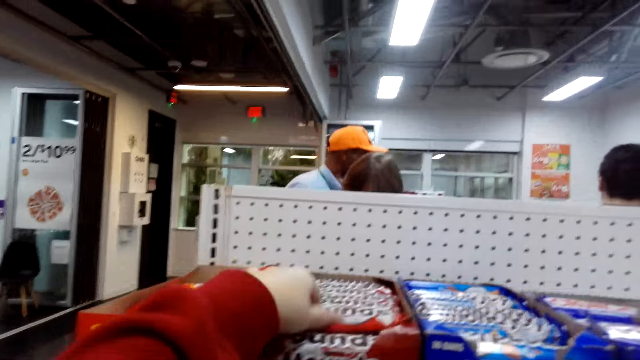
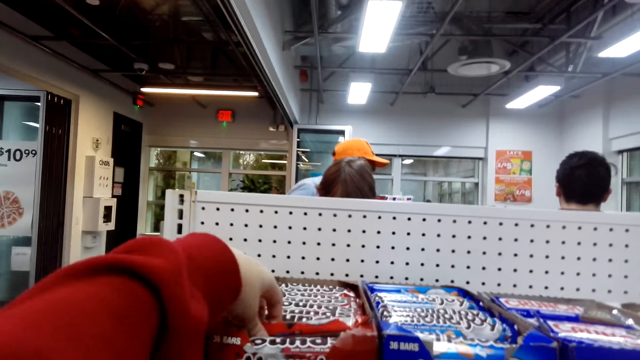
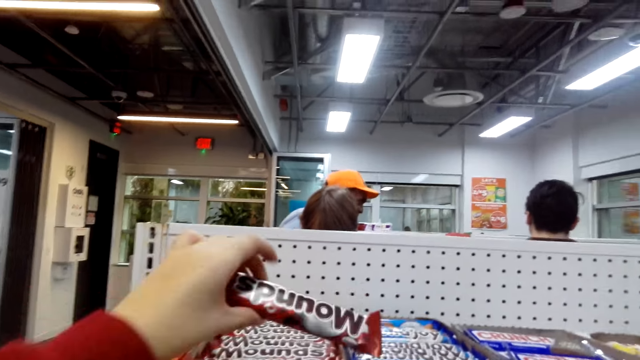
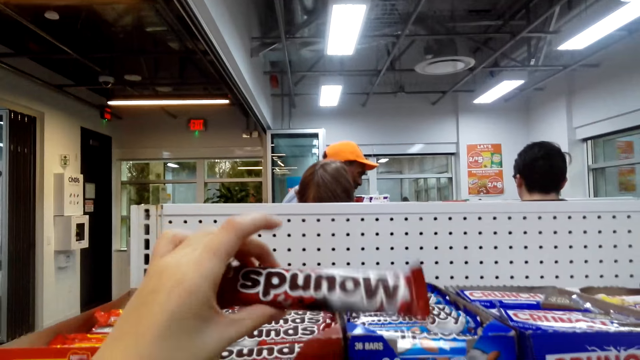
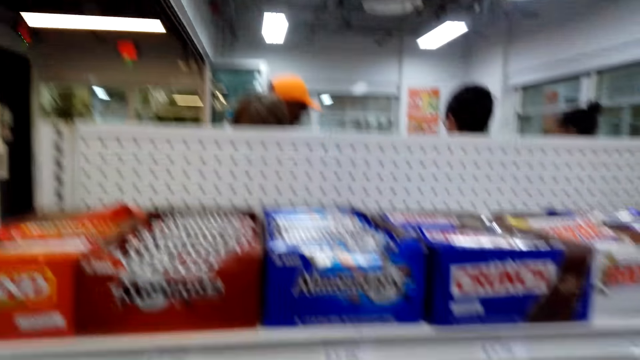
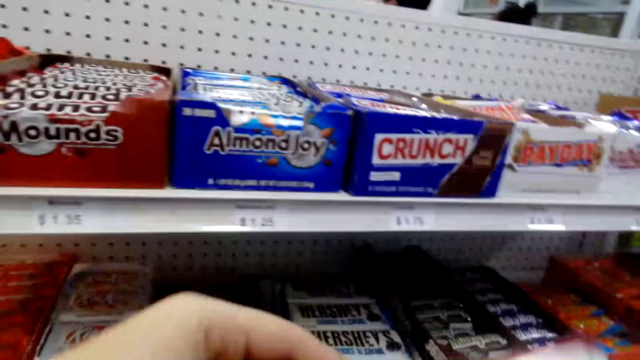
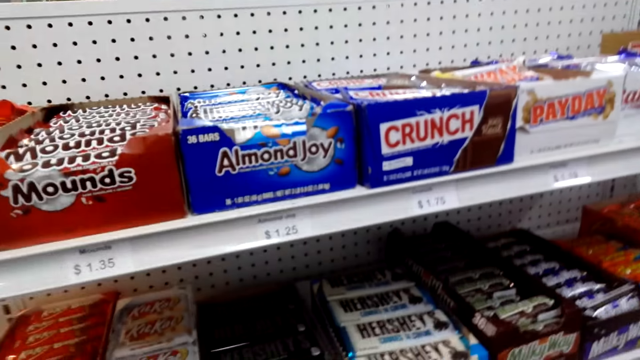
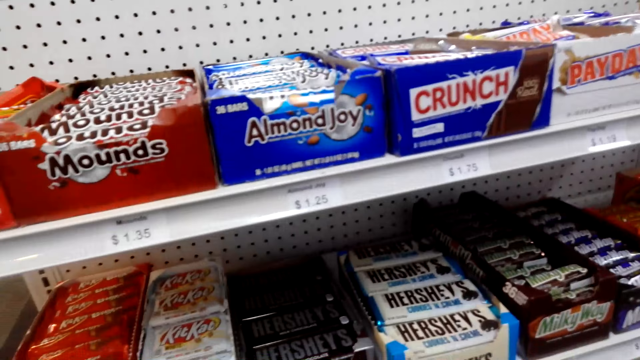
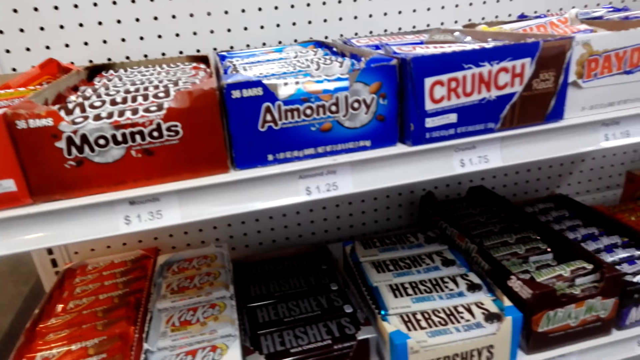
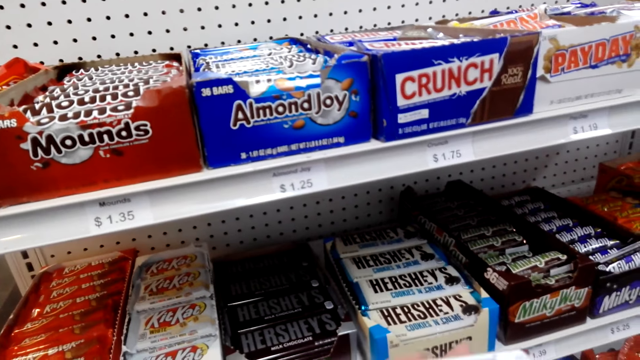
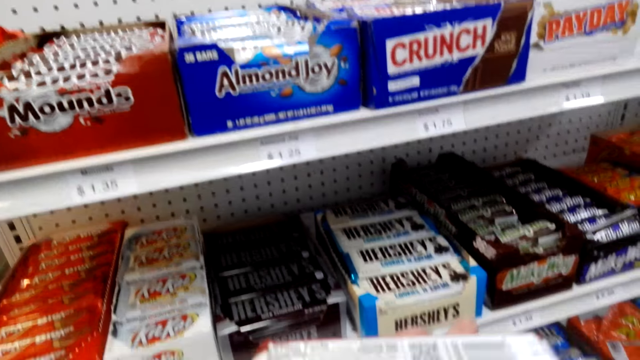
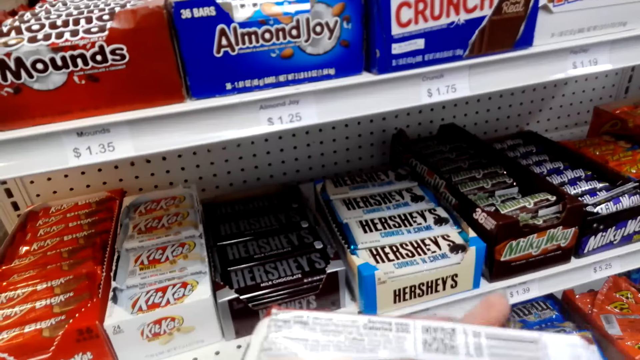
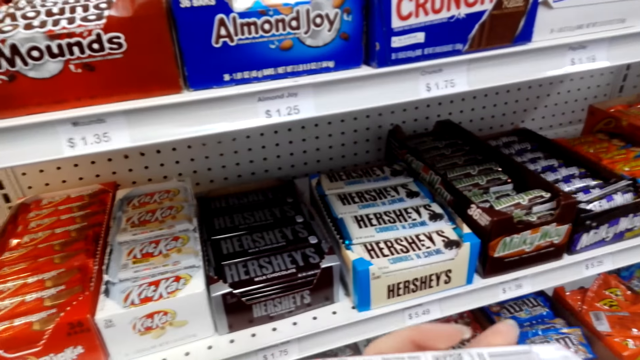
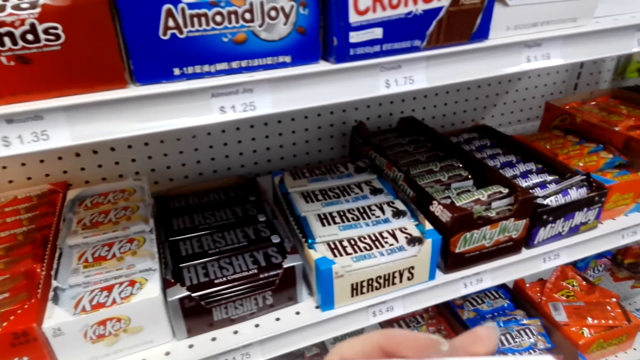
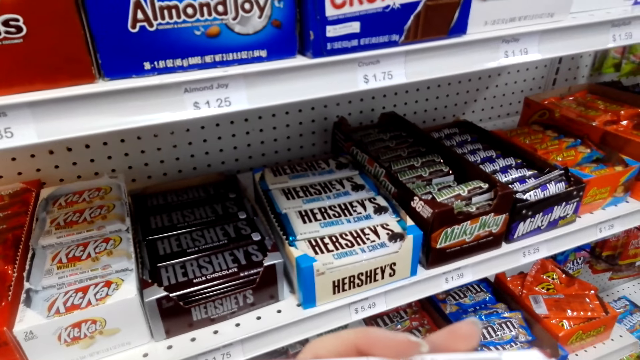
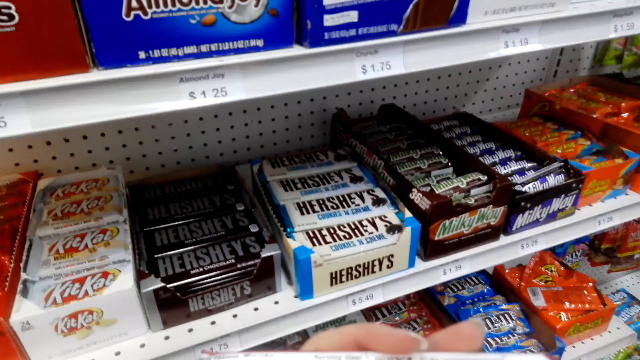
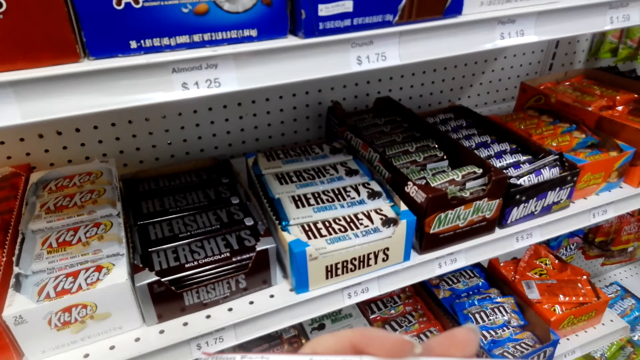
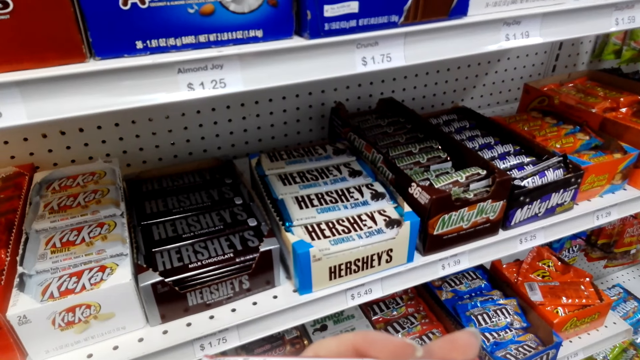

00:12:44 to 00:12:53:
The camera wearer takes Mounds chocolate.

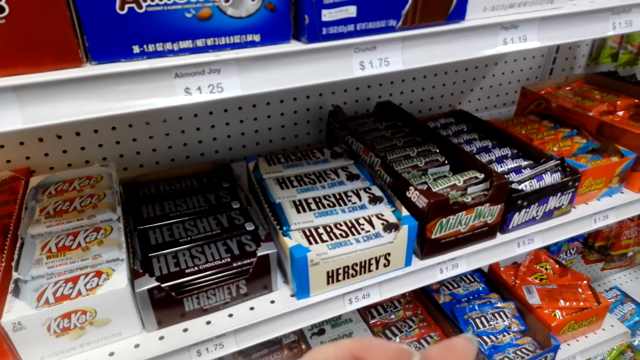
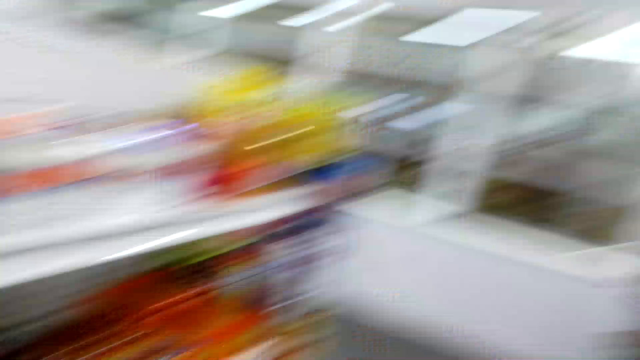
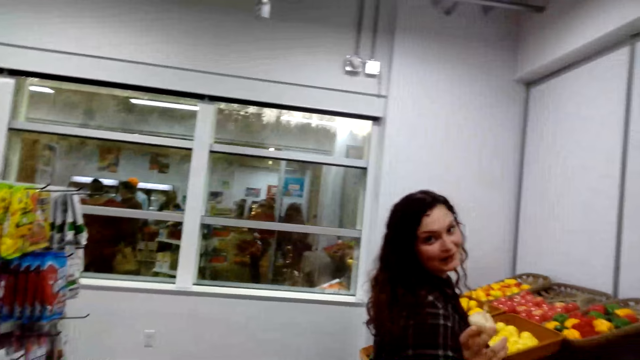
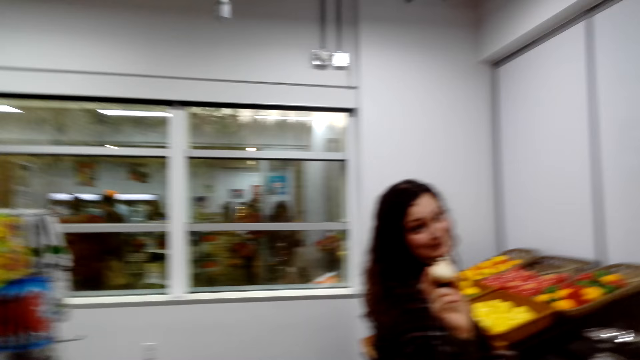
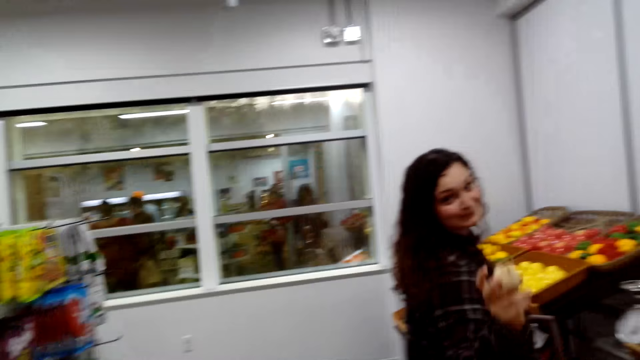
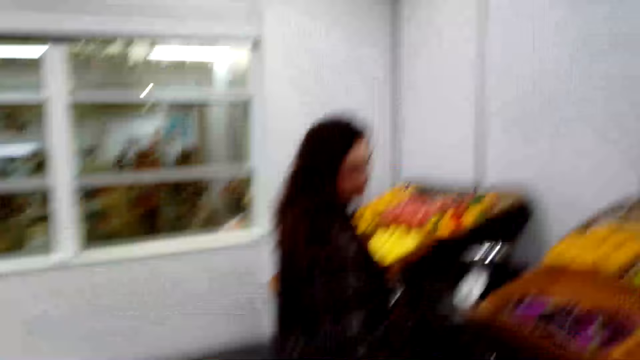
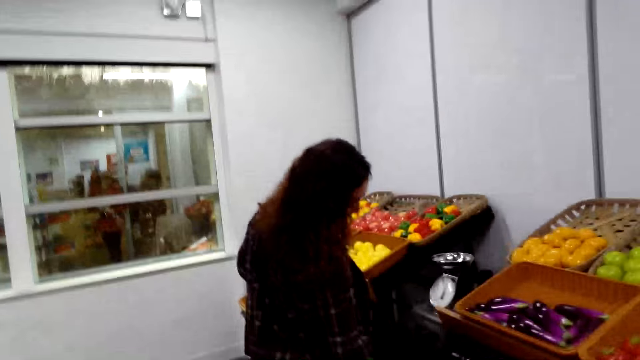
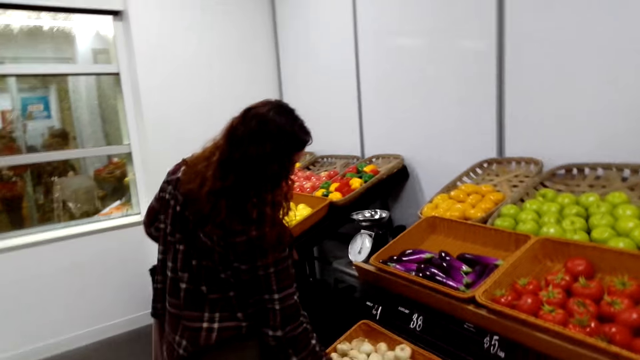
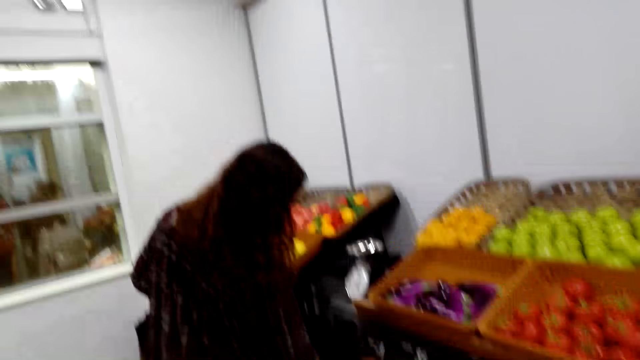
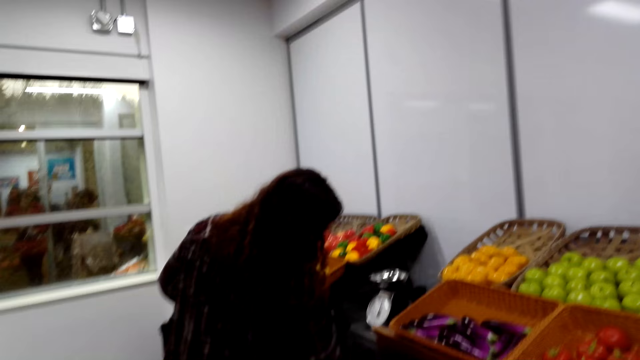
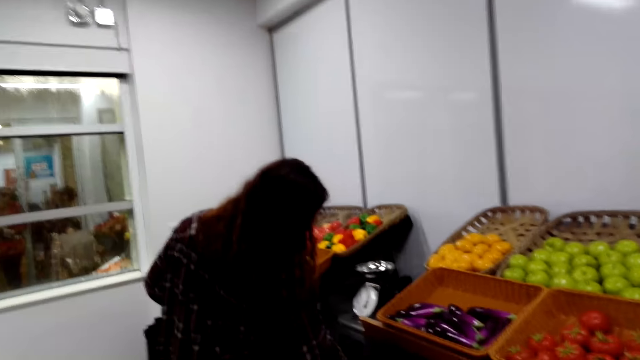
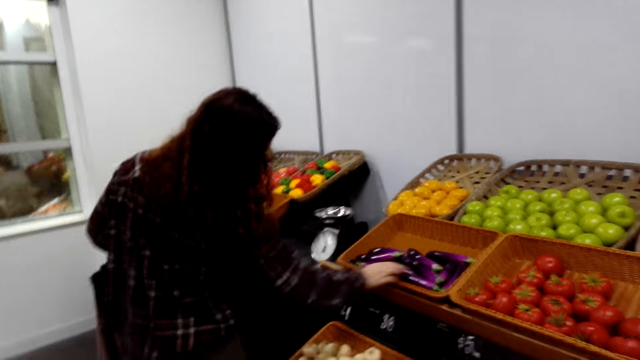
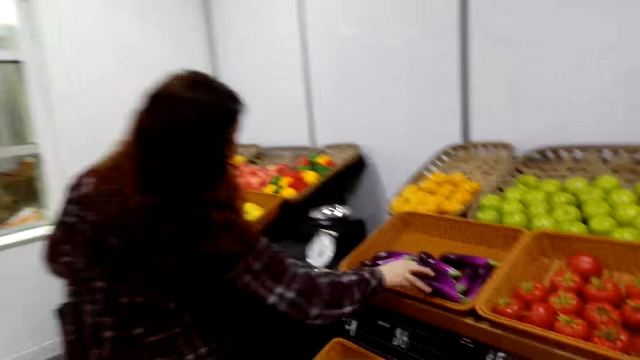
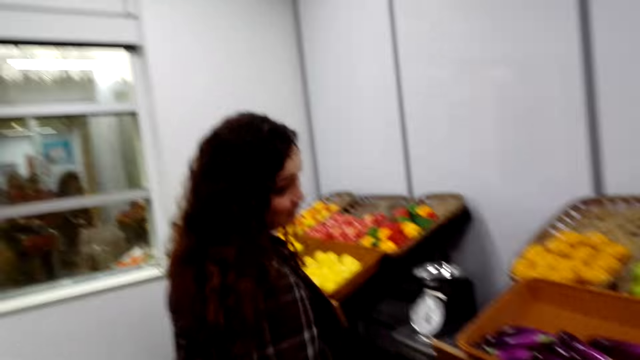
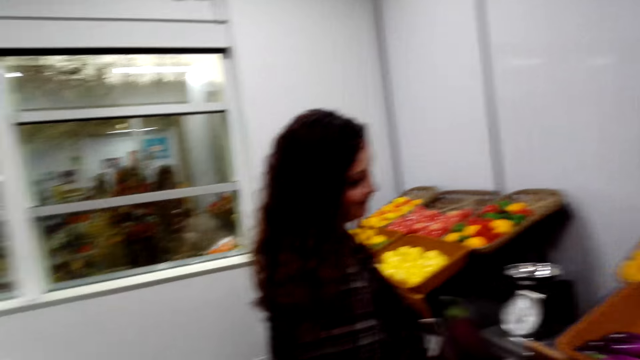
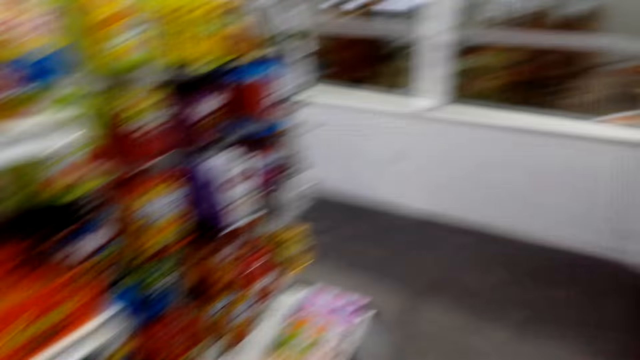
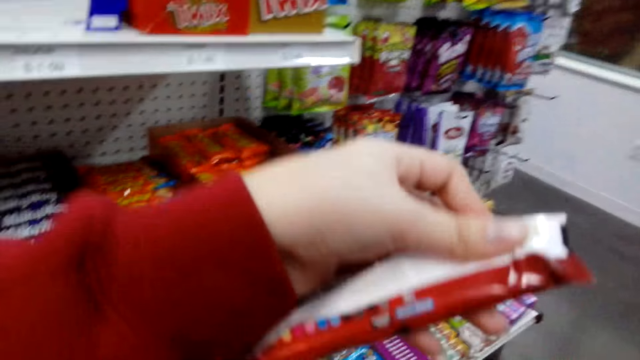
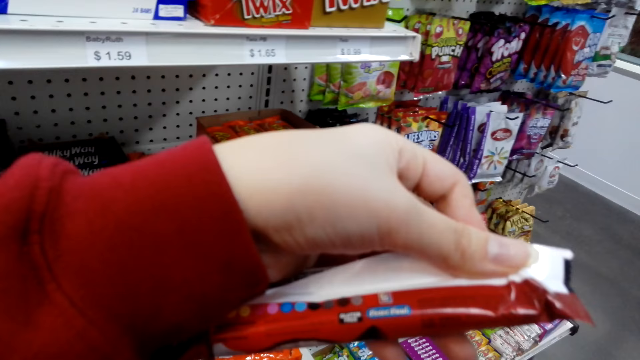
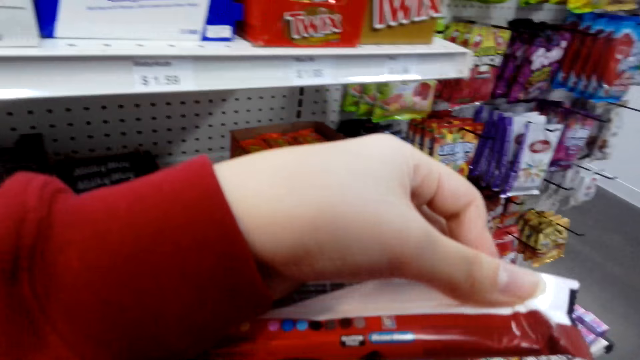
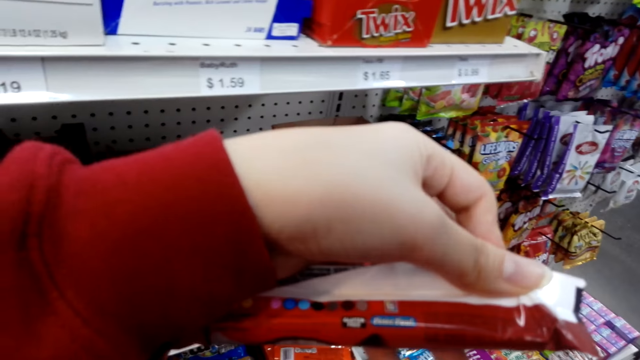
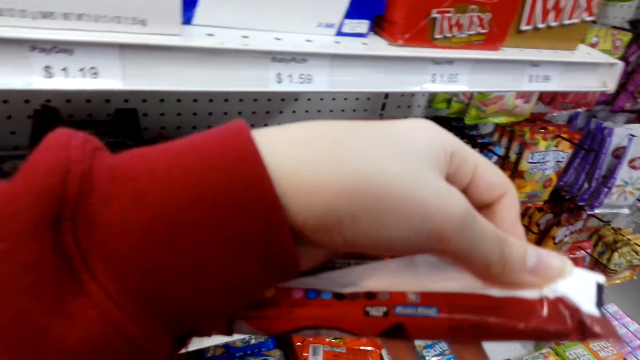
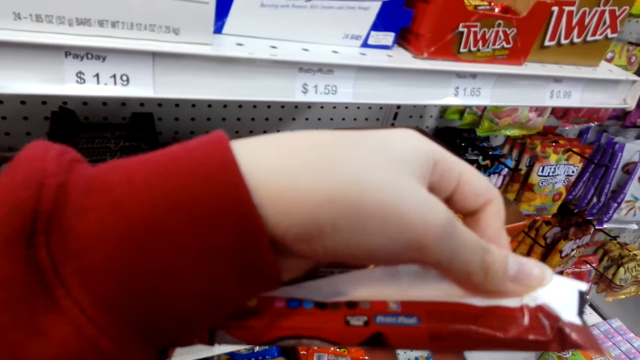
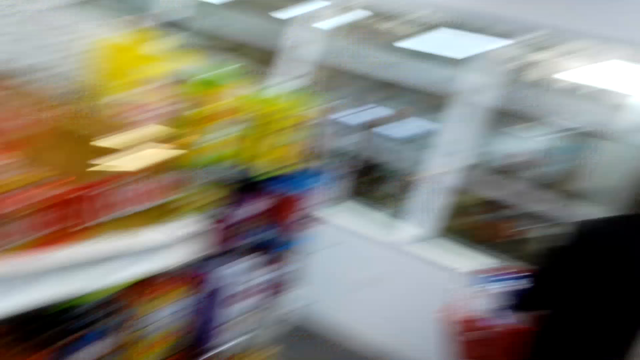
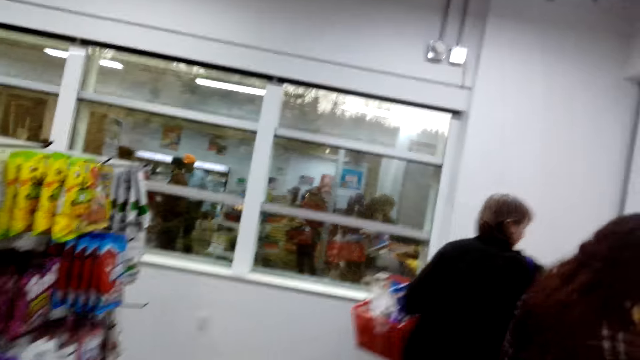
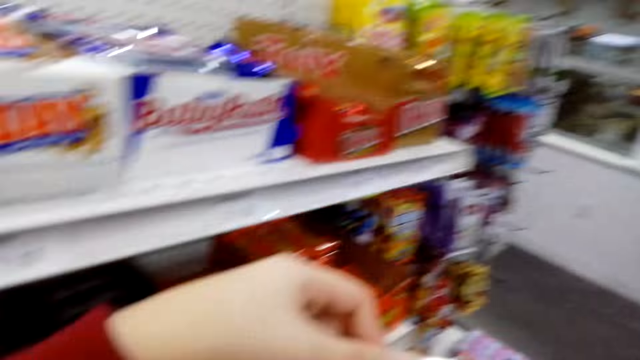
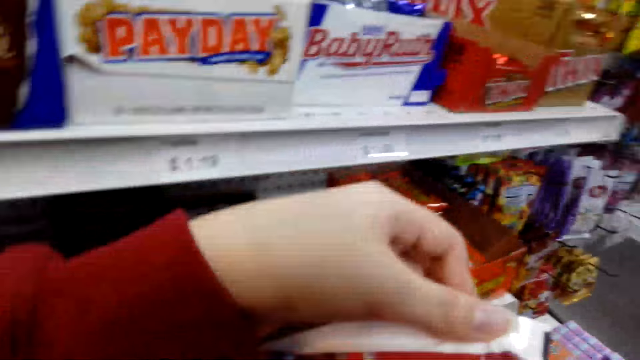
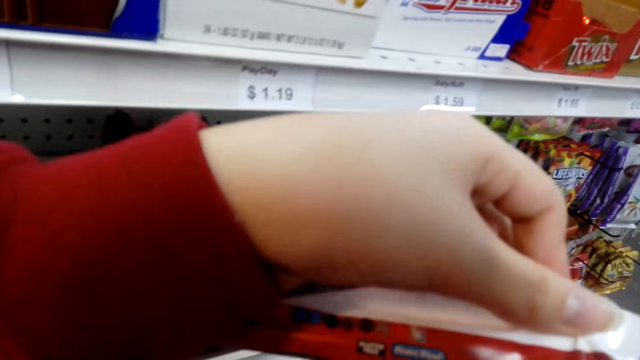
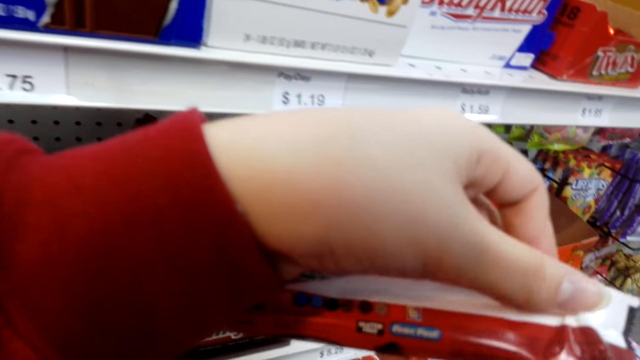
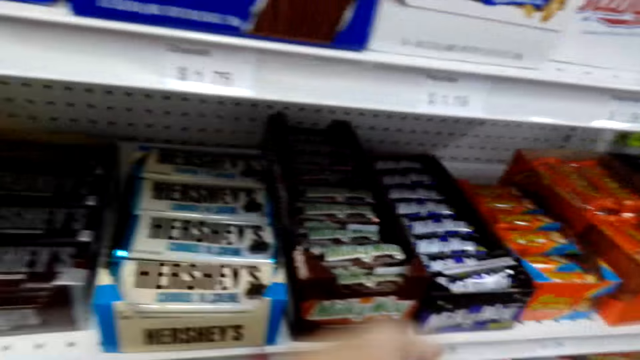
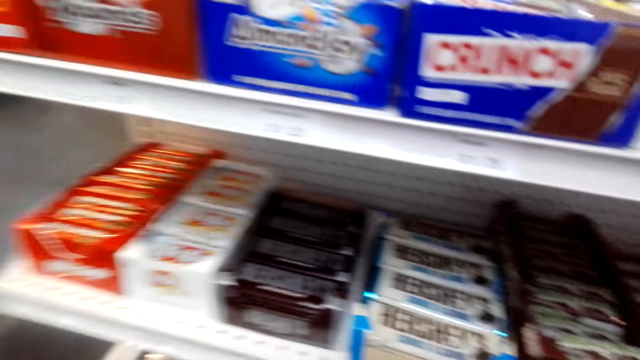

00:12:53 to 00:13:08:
A woman shows something. The camera wearer walks around. The woman picks something. The camera wearer looks at the candy. They touch the chocolate. They look around.
